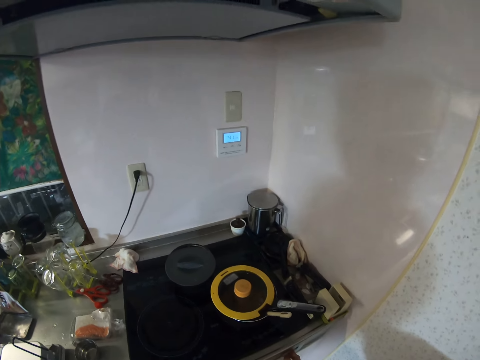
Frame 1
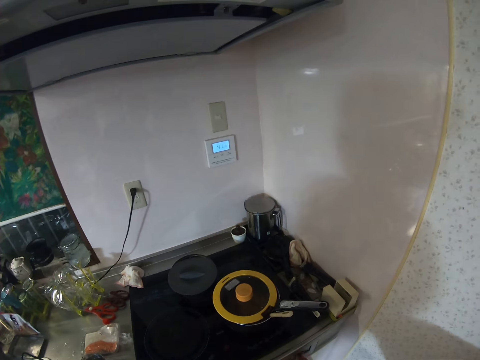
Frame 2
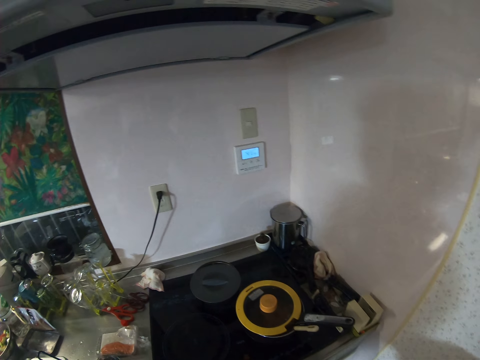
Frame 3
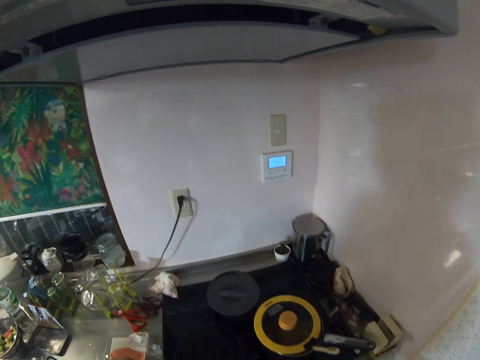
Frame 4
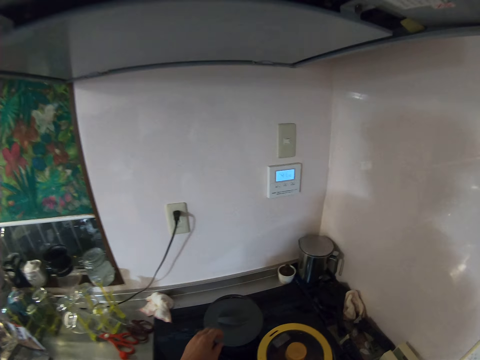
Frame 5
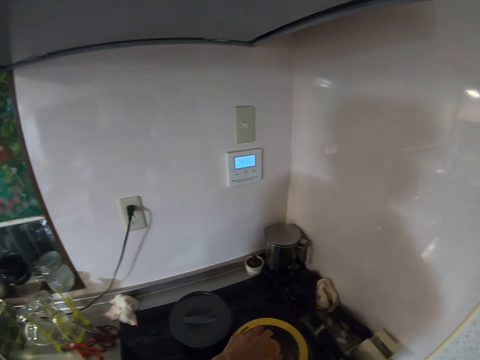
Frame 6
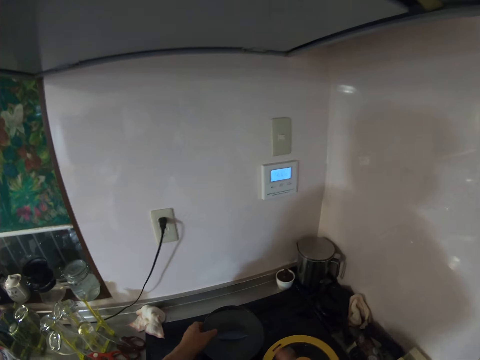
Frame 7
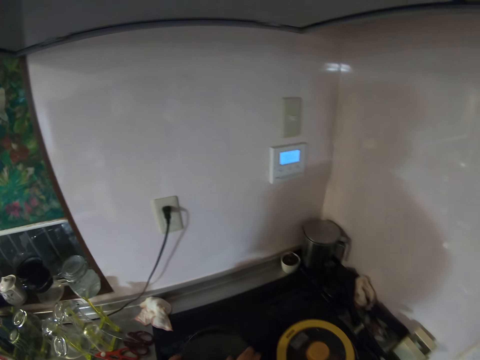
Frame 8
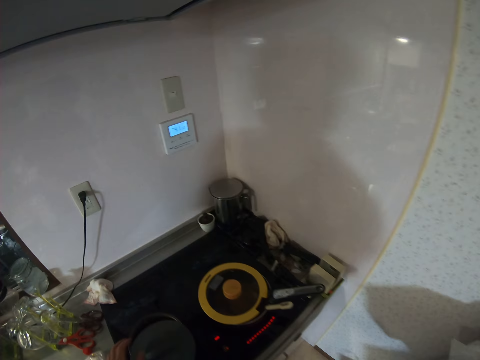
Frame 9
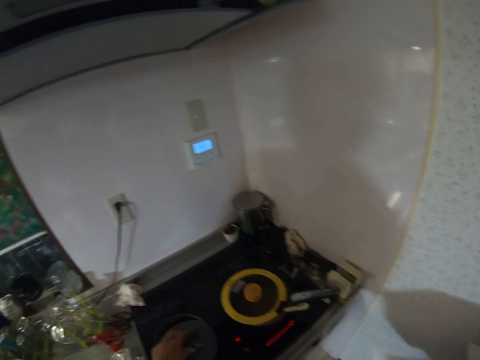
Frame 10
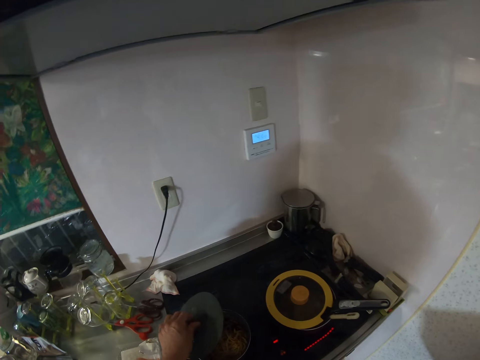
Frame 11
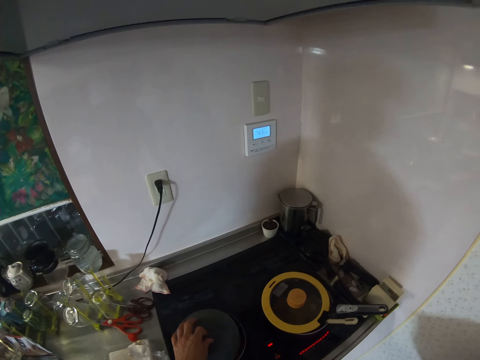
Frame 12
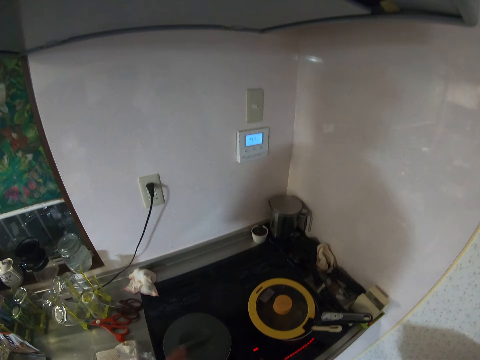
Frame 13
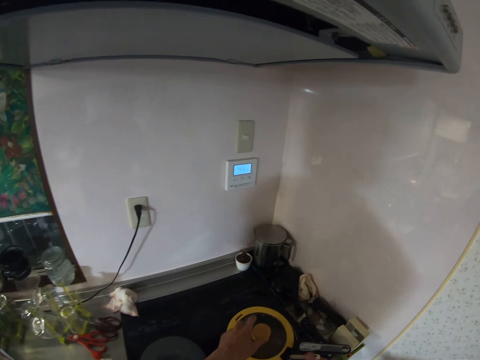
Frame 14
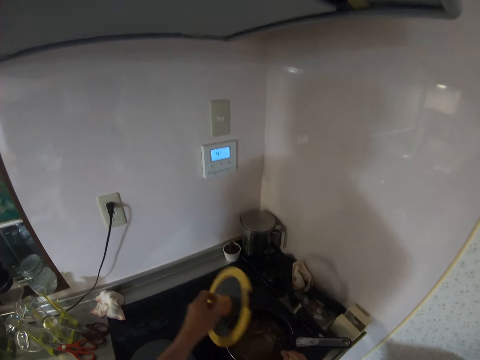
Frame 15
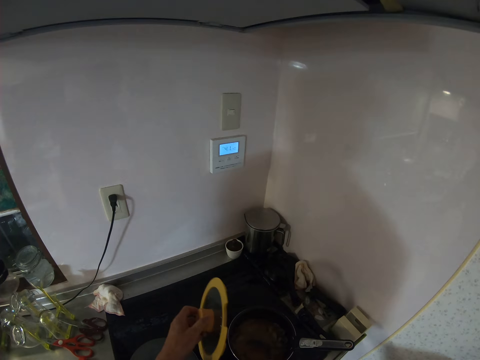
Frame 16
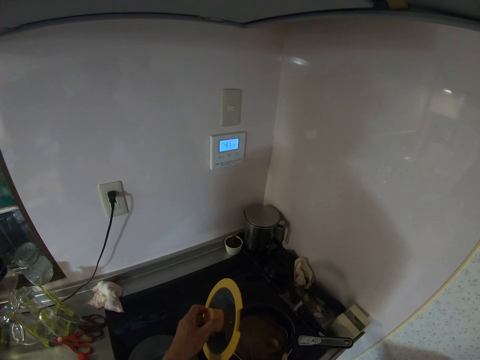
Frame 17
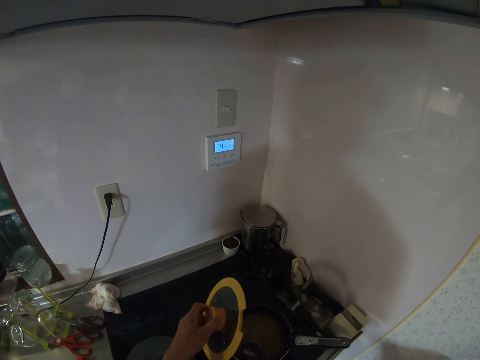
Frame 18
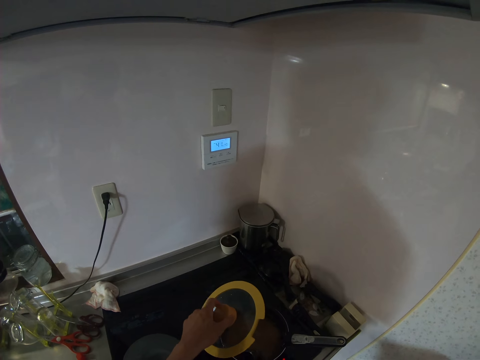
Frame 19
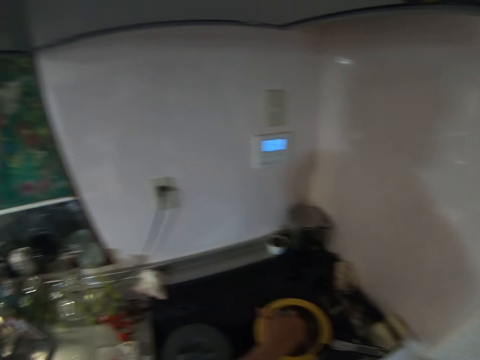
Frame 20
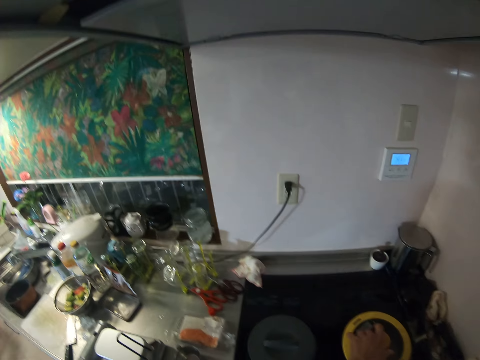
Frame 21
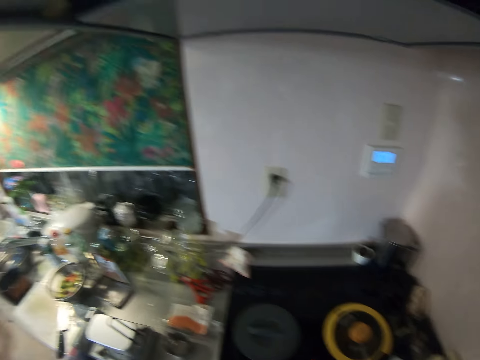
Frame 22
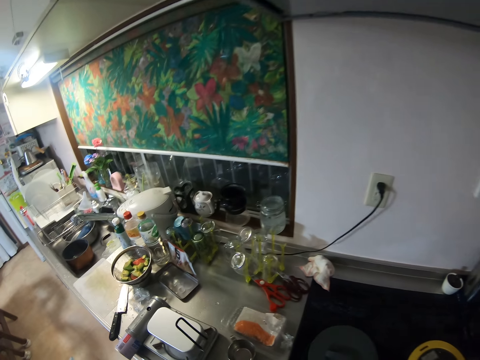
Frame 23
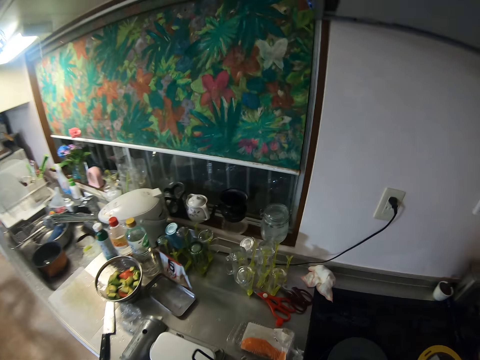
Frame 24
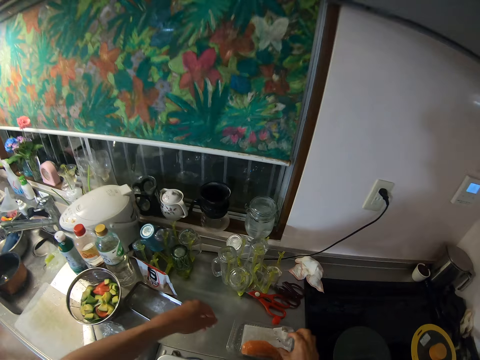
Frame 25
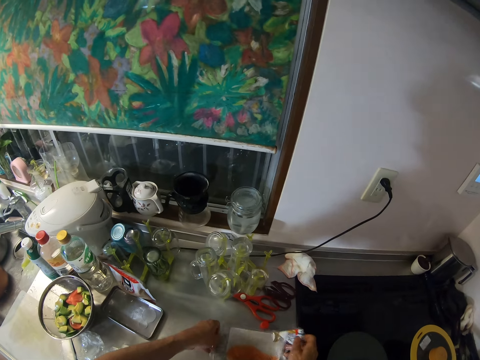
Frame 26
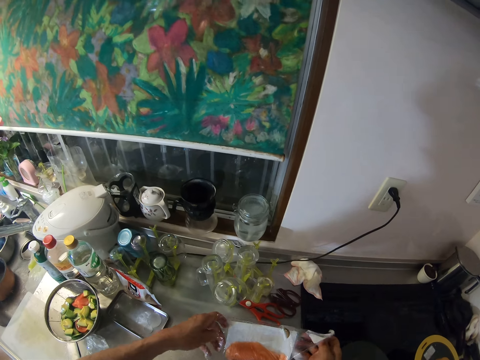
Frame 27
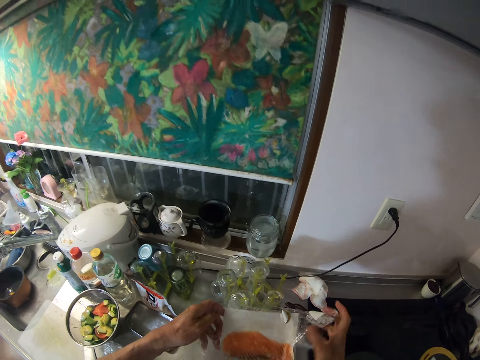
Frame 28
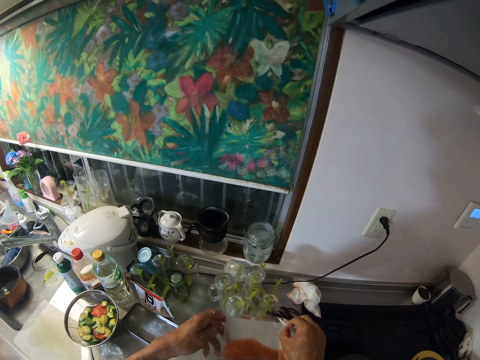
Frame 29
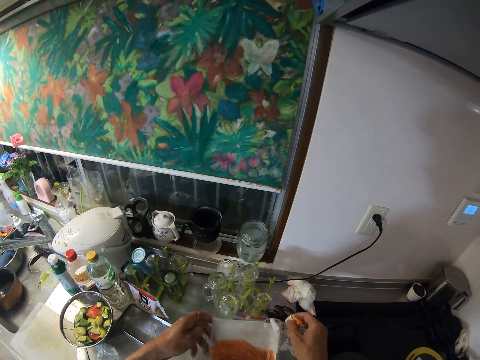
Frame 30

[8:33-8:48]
The camera wearer moves the button. They touch the cupboard. They move another pan closer. They open the lid. They put the lid back on the pan. They open the lid of the other pan. They stir the food in the pan with a spoon. They cover the pan with its lid. They pick up the bag of fish or tin with meat from the slab.

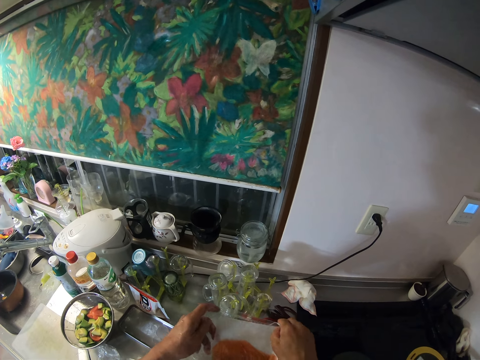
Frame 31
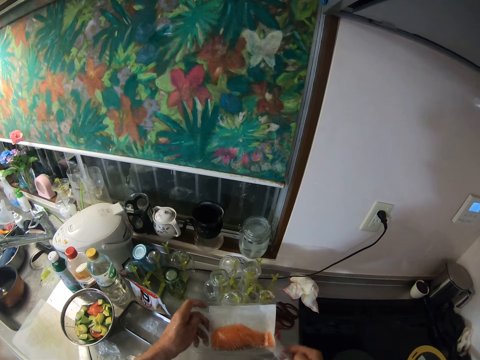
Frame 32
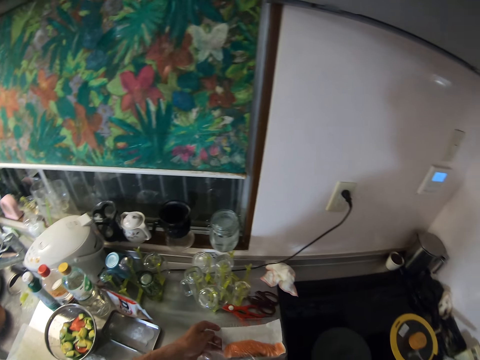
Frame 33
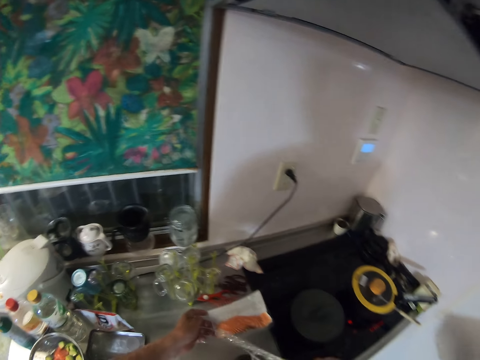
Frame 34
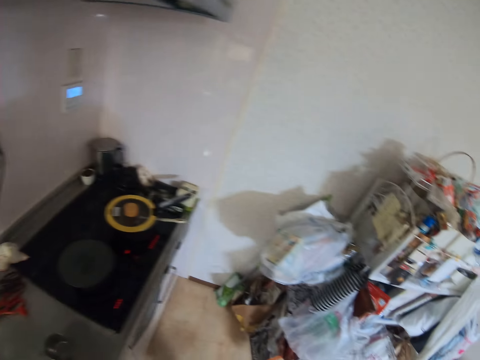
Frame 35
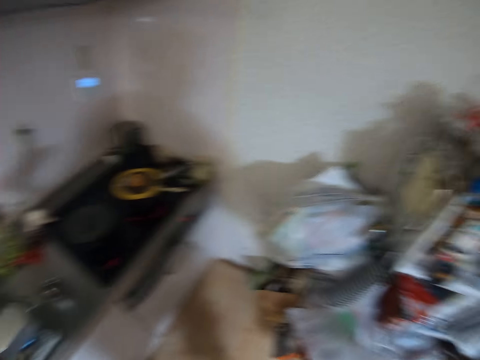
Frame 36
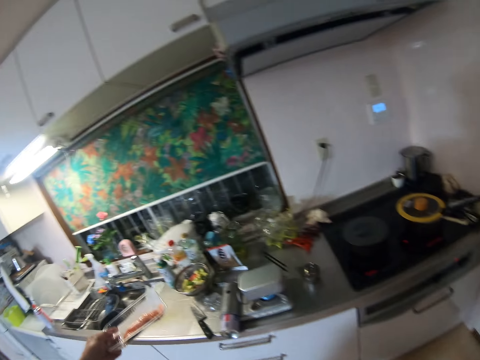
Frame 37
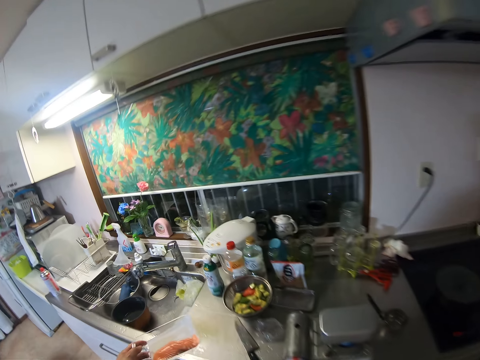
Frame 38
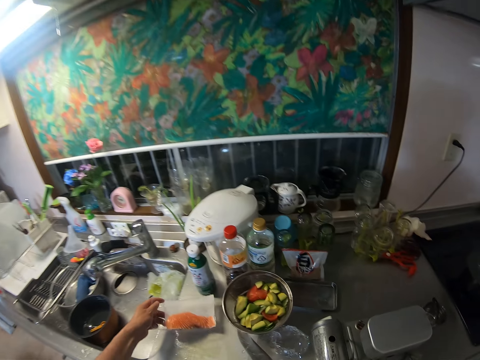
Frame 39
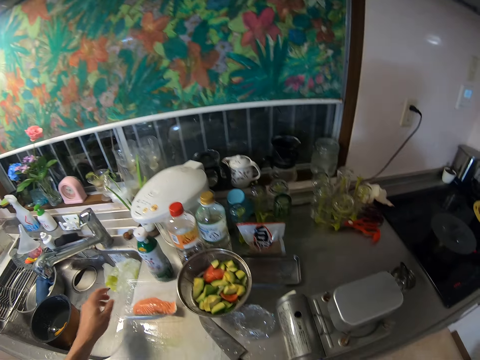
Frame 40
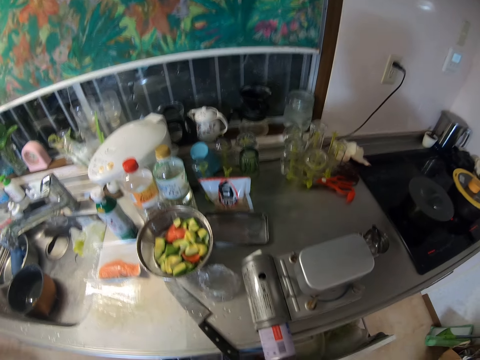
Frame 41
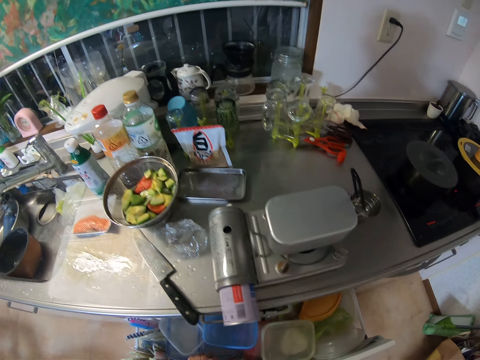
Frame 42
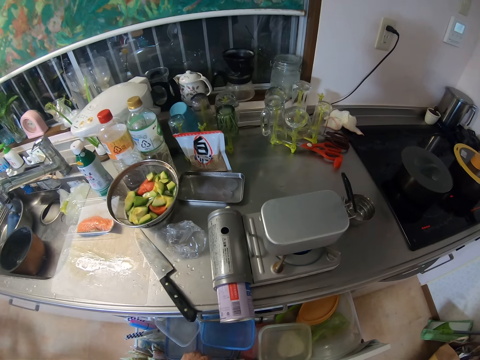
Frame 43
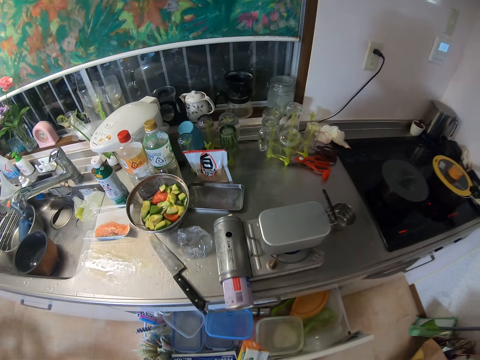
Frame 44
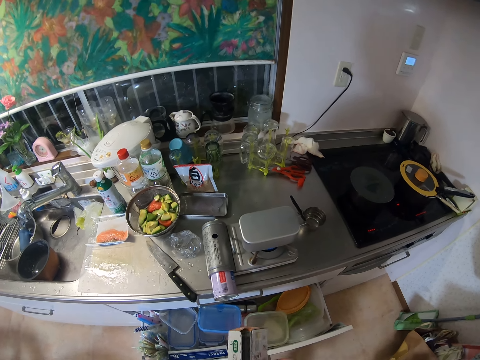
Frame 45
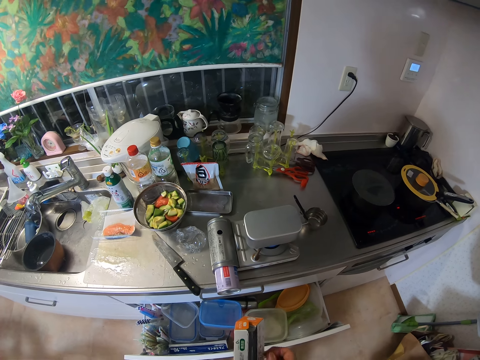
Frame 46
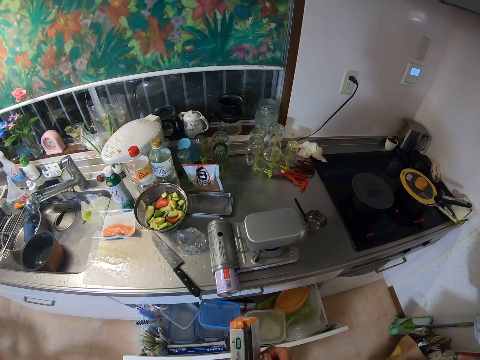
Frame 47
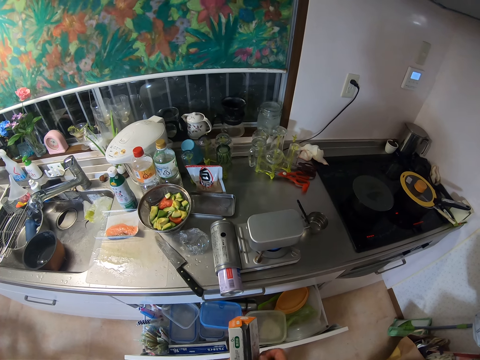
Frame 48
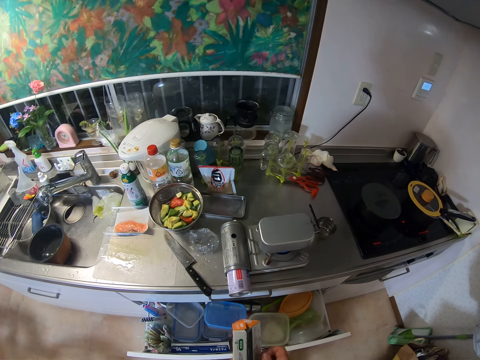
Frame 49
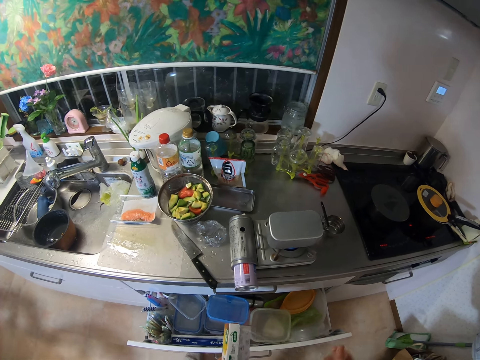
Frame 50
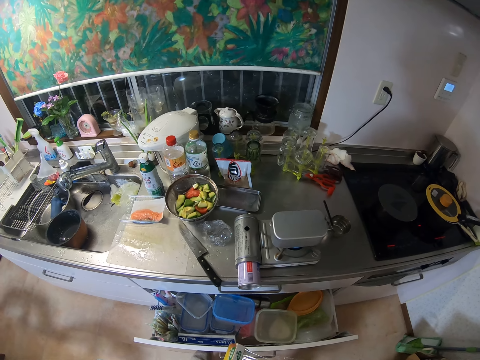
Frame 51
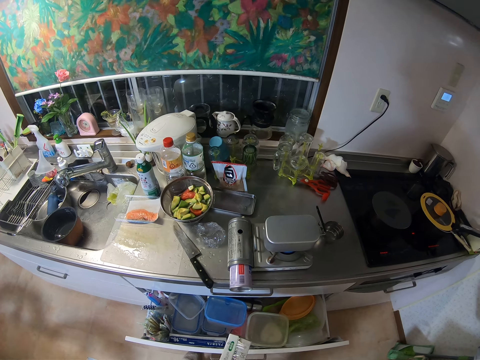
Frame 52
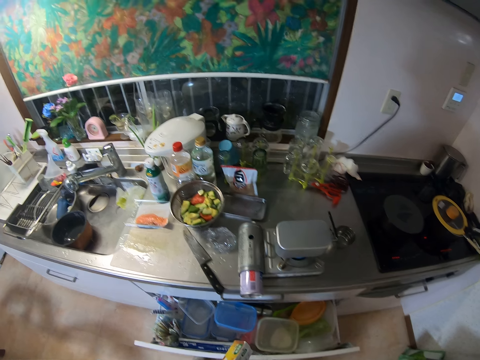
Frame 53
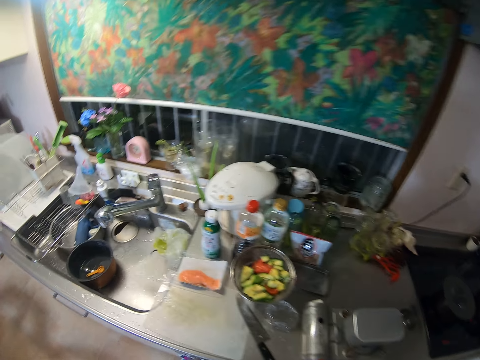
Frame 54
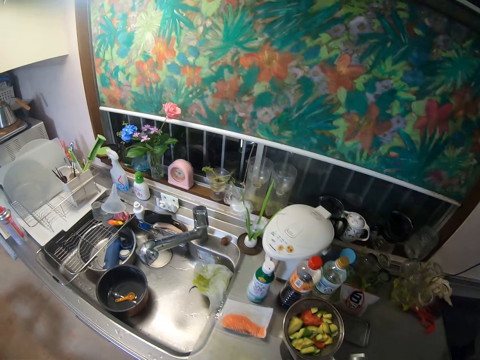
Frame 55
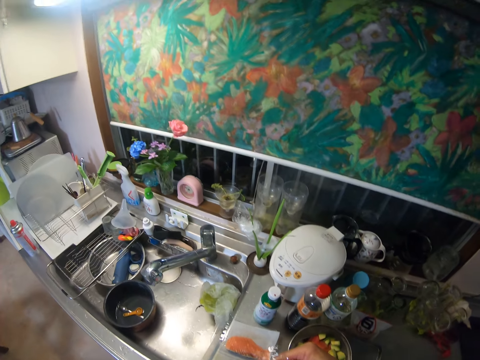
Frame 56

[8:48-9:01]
The camera wearer unwraps it. They throw the wrap away. They put the bag of fish or tin of meat on the slab. They open a drawer. They pick up a plastic wrap or wrapping material from the drawer. They cut the wrapping paper.
